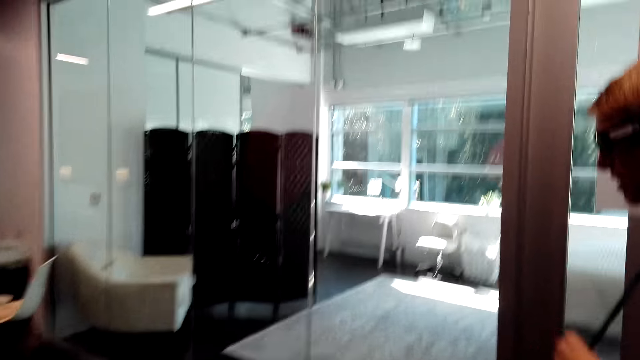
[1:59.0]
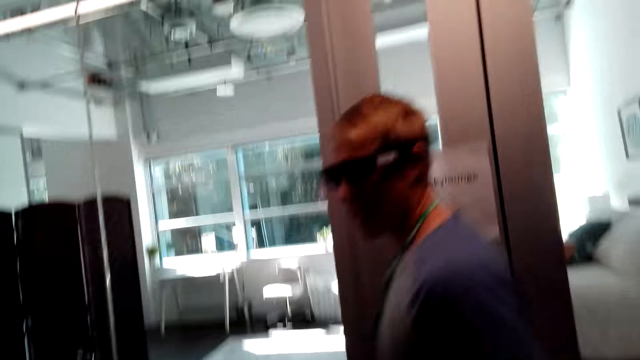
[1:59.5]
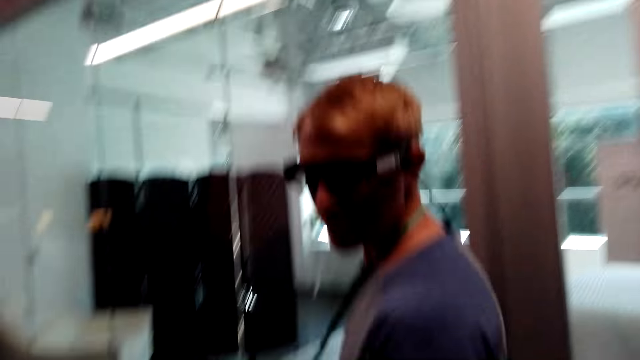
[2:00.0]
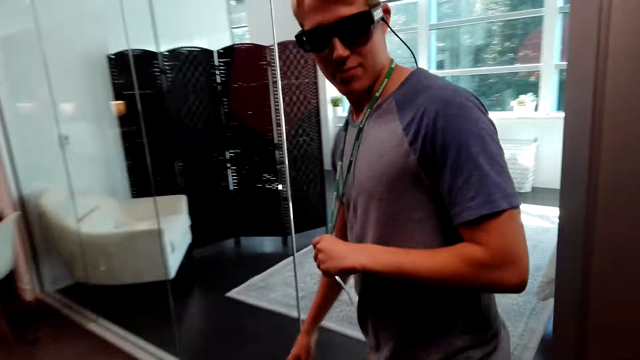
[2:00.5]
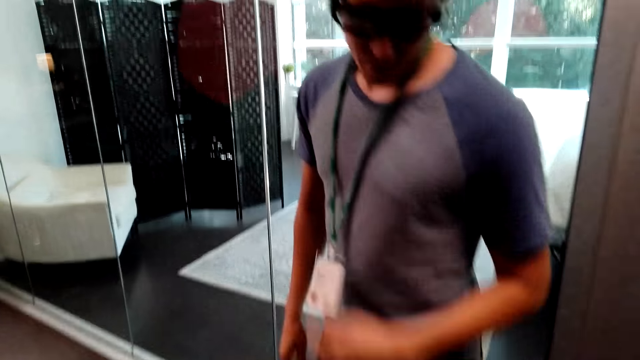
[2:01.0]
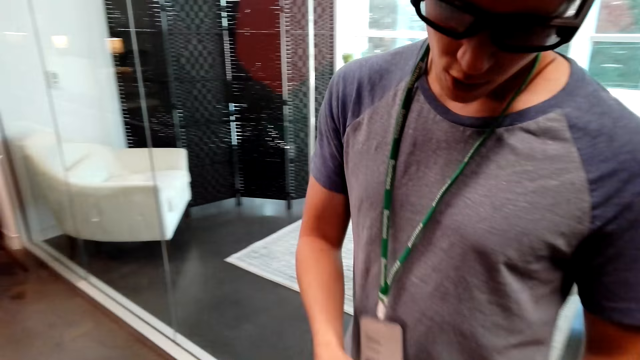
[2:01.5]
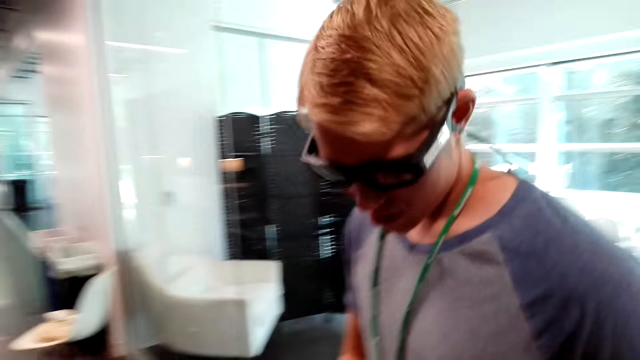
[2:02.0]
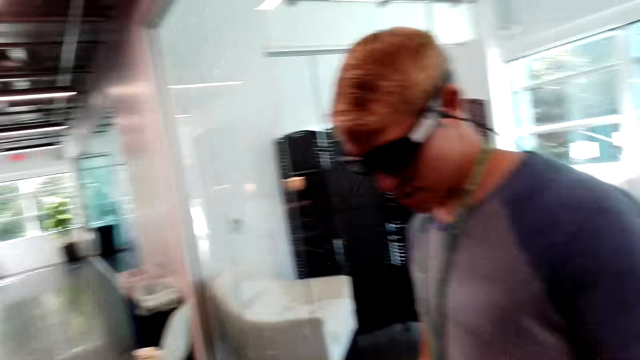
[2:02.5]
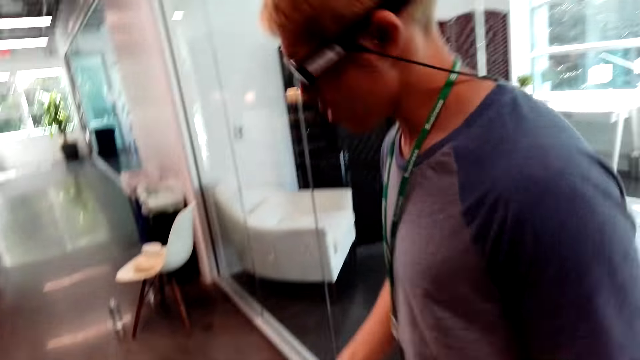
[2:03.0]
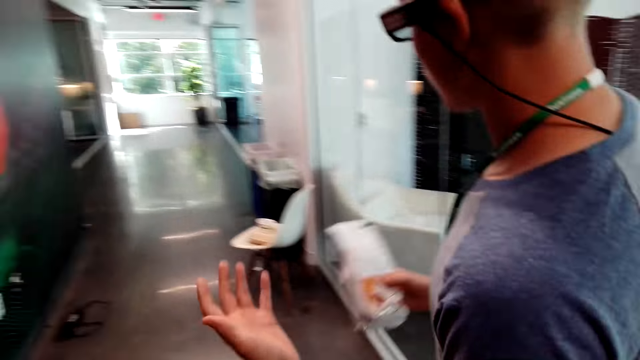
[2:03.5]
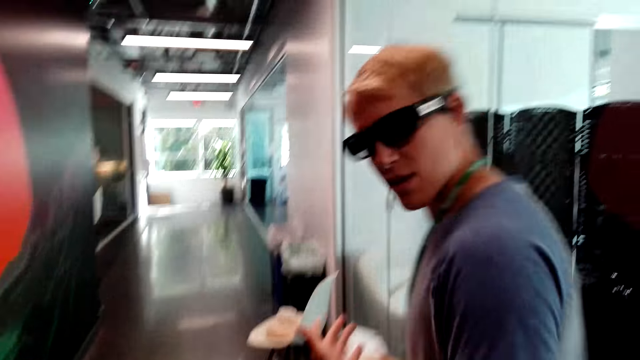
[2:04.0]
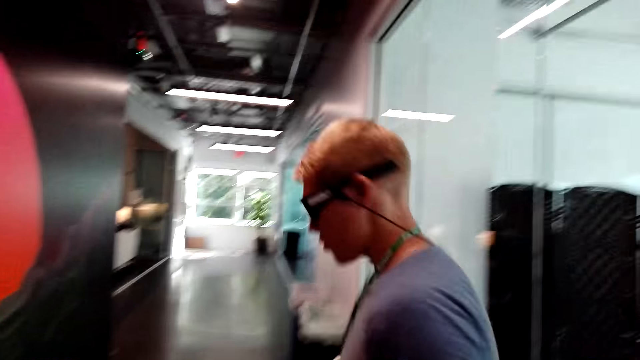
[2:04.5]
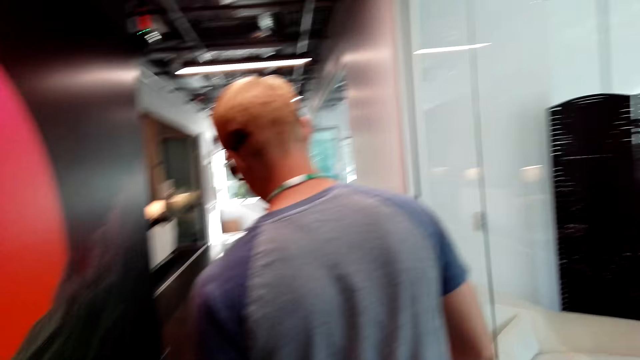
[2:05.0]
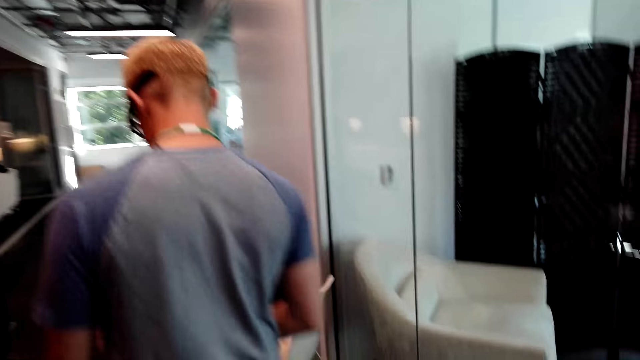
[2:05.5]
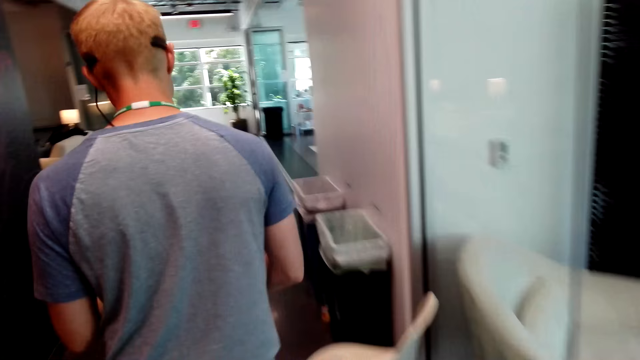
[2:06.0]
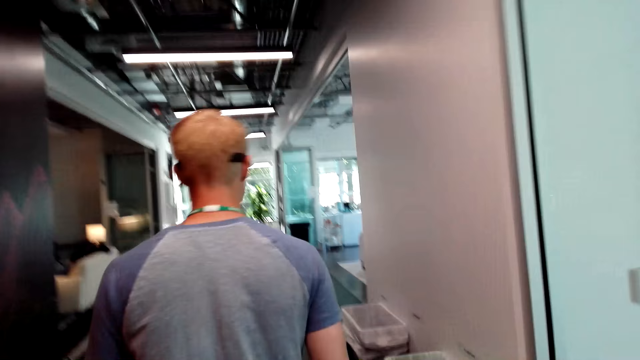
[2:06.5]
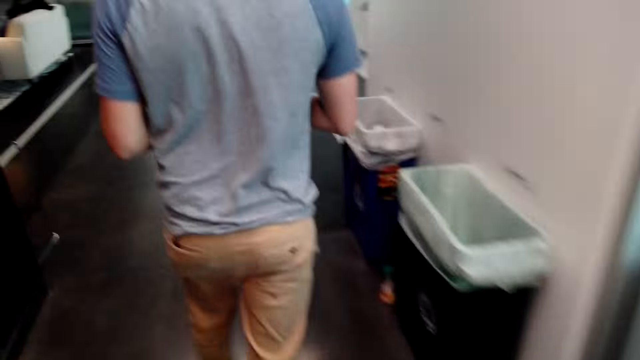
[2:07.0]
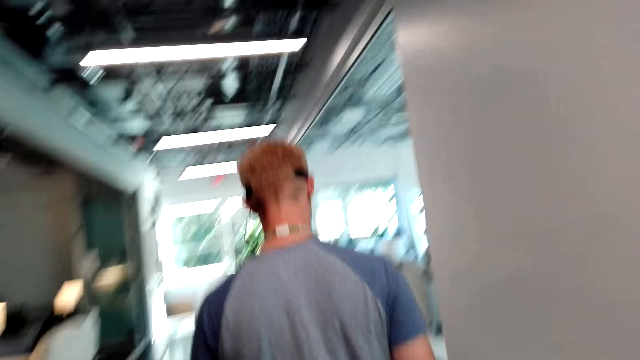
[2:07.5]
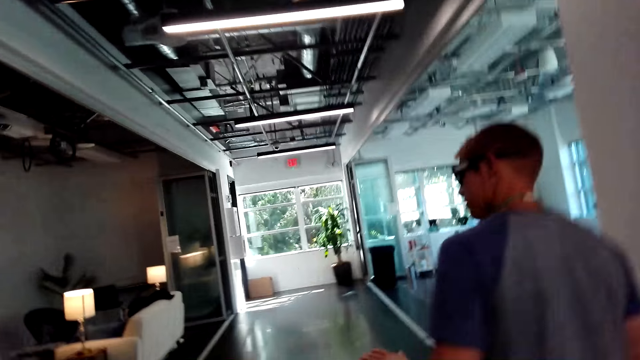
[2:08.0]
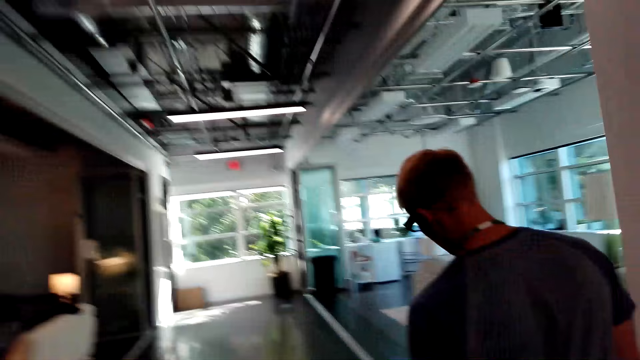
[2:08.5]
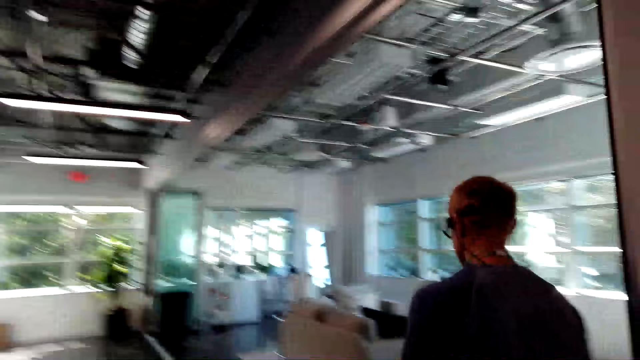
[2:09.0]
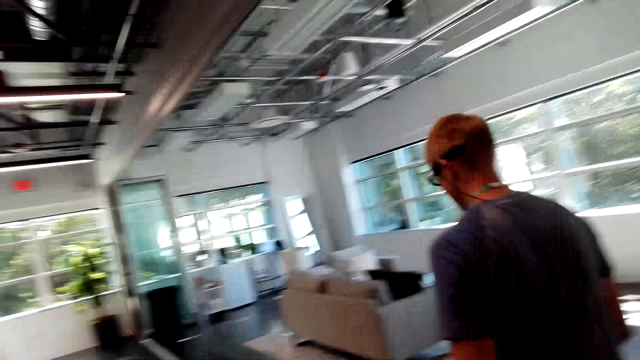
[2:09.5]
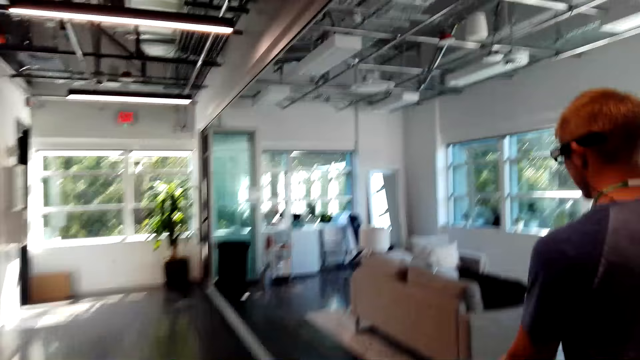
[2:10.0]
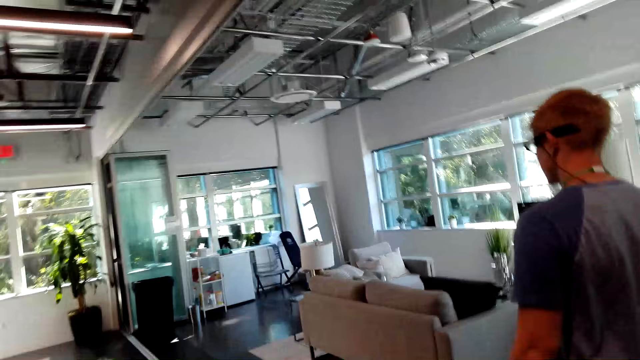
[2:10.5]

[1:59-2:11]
A male holds a tag. The male walks around the house. The camera wearer converses with the male. They give the male coffee. The male takes the coffee. The male converses with the camera wearer and walks around the house. The camera wearer walks around the house. The male converses with the camera wearer and walks around the house with the camera wearer.

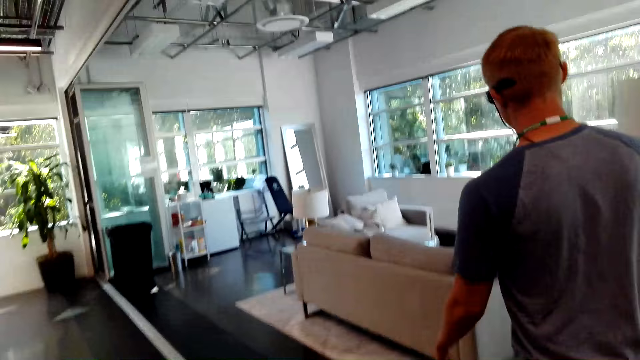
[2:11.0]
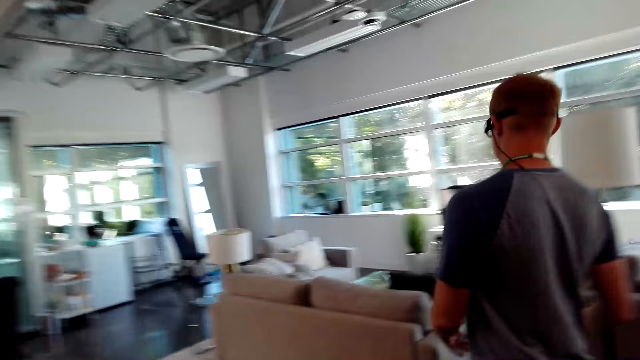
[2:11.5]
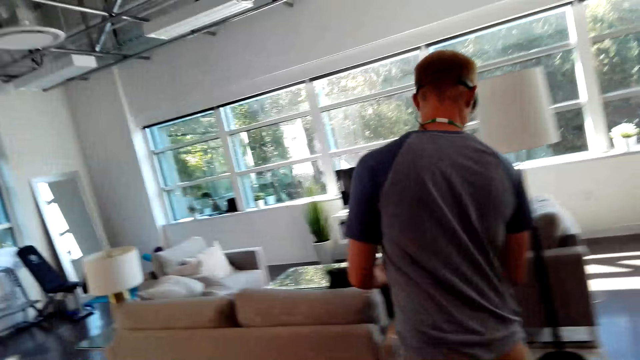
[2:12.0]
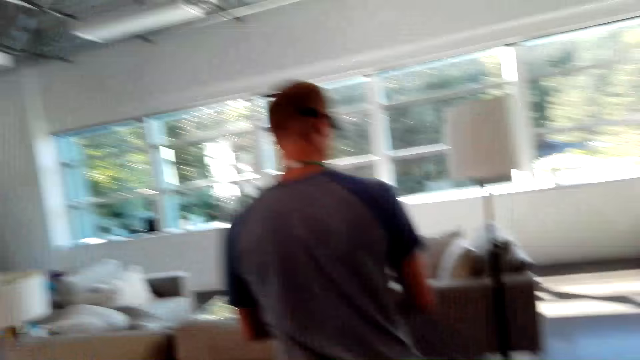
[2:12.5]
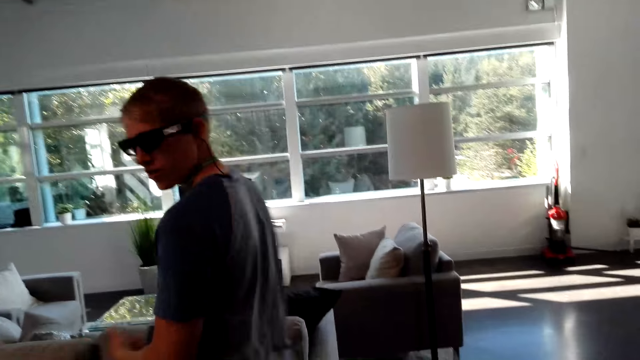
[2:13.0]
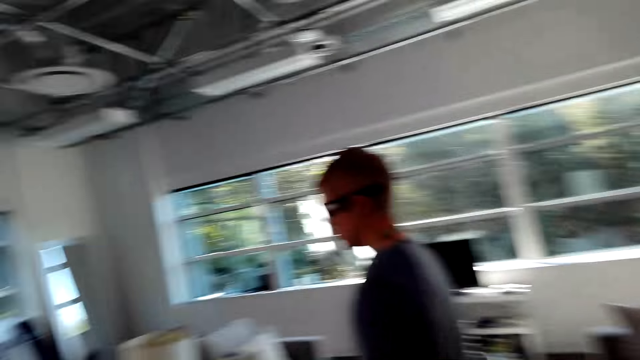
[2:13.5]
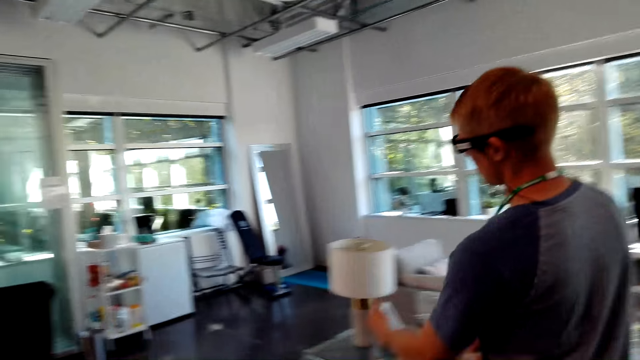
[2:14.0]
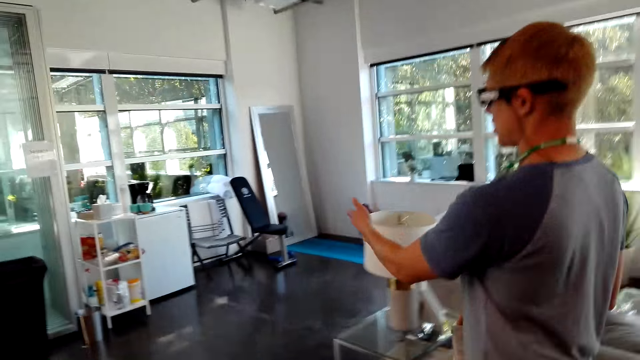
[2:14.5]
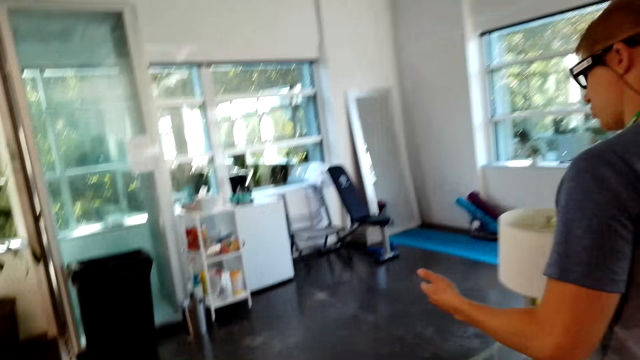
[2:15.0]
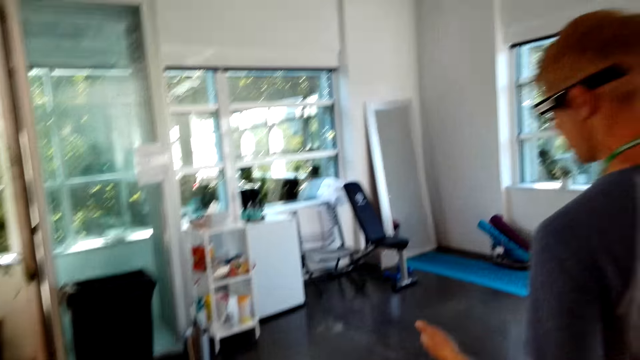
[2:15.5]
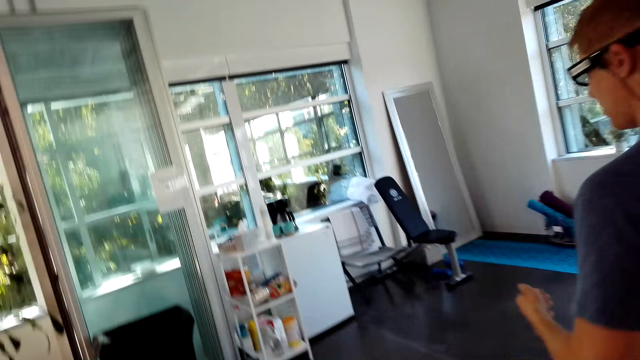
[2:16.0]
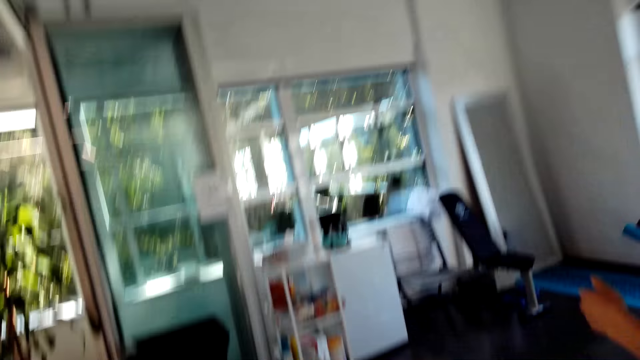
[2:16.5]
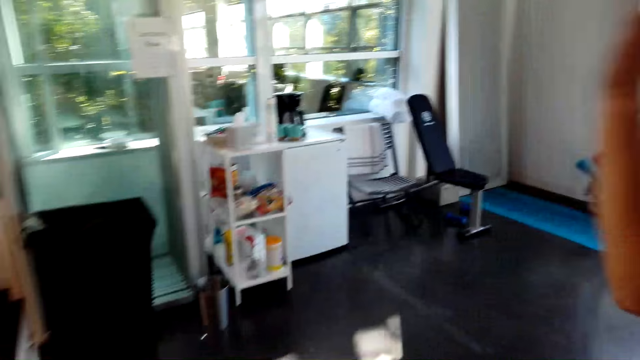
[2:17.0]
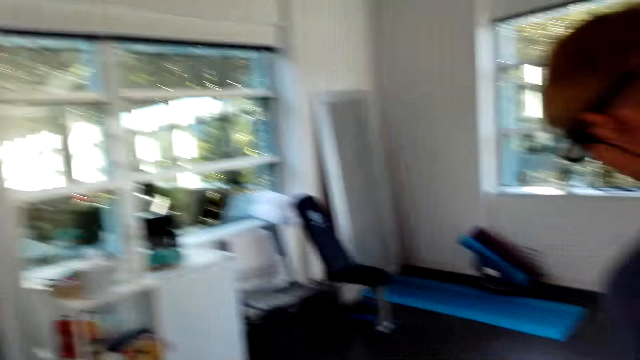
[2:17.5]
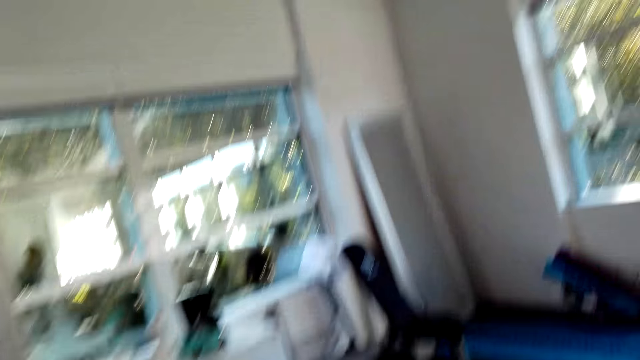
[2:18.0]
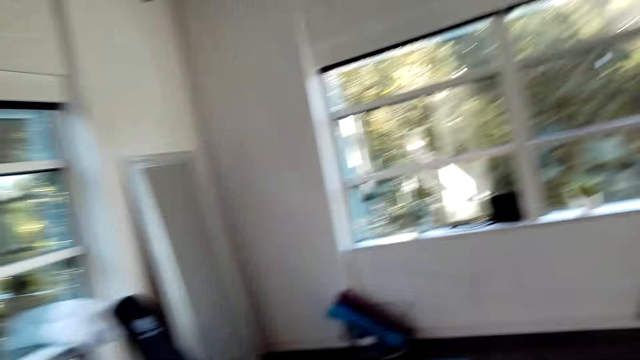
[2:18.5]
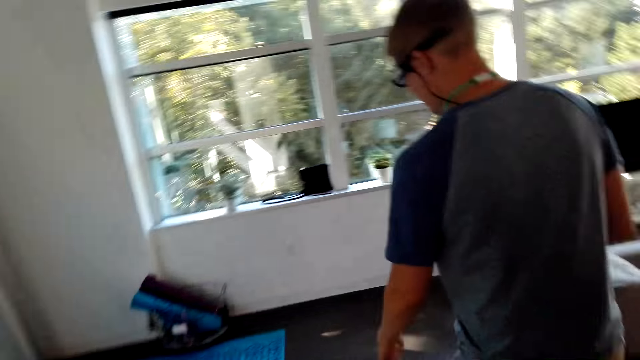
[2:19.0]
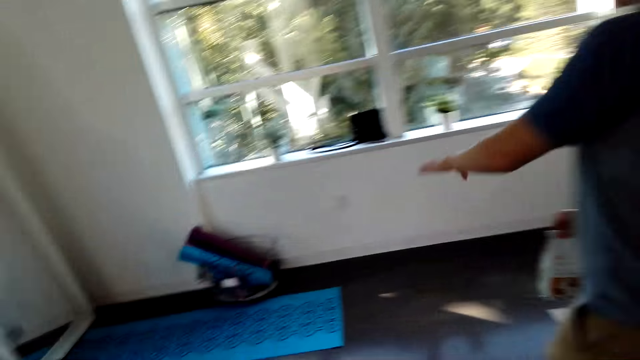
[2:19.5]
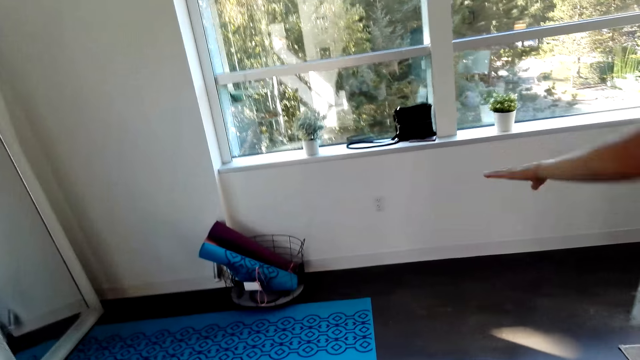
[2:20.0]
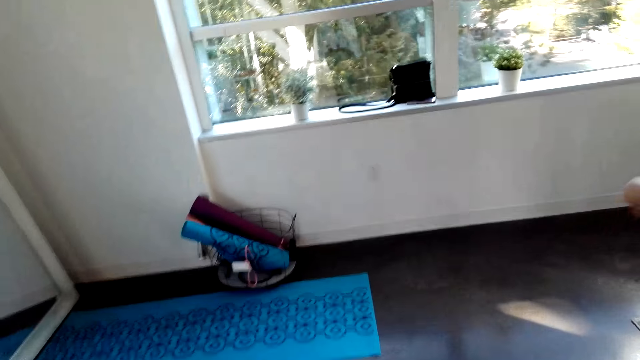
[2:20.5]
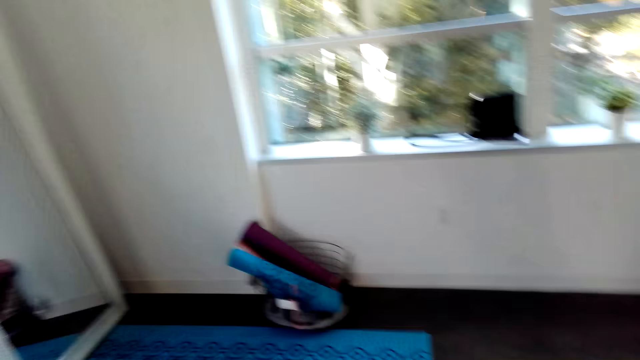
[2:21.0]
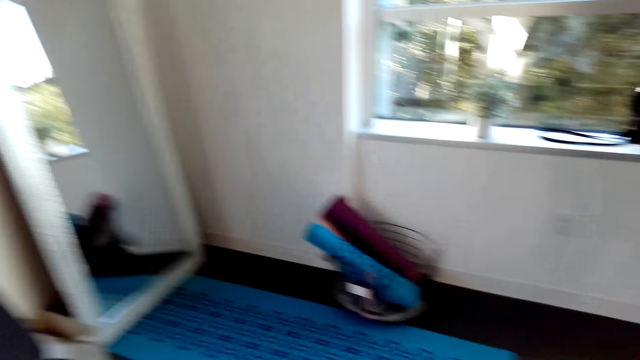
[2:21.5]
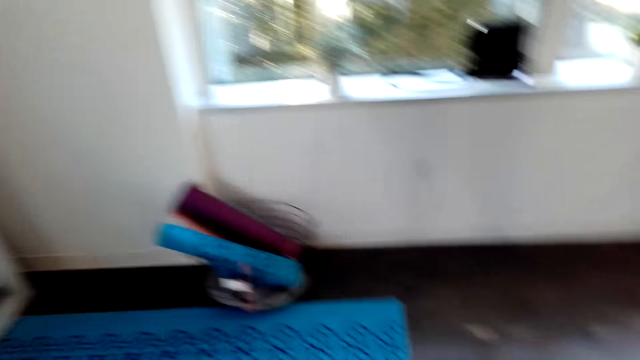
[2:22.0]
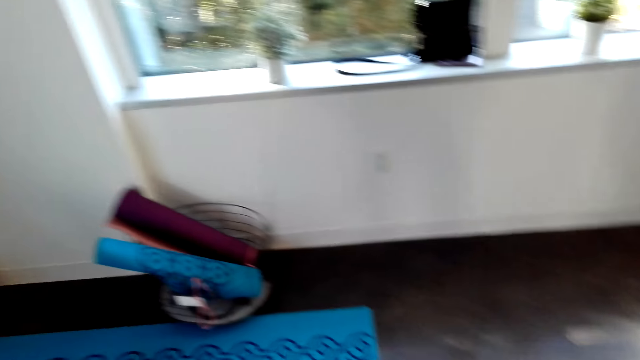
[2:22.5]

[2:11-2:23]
A male does a hand movement. The male converses with the camera wearer.
